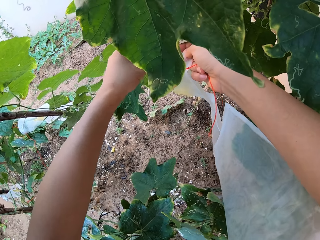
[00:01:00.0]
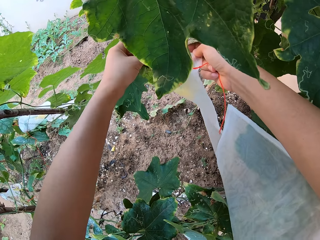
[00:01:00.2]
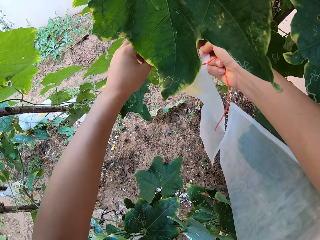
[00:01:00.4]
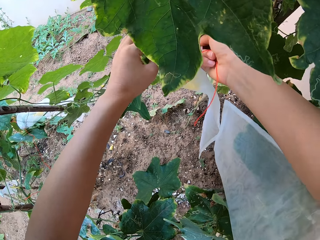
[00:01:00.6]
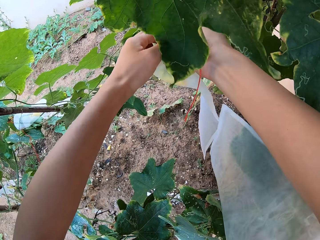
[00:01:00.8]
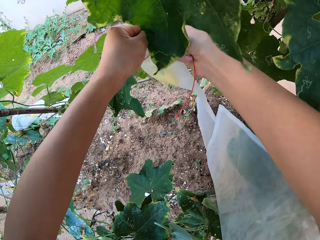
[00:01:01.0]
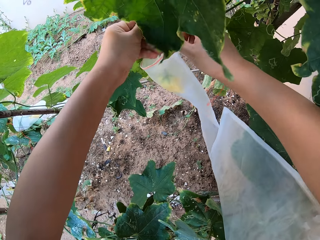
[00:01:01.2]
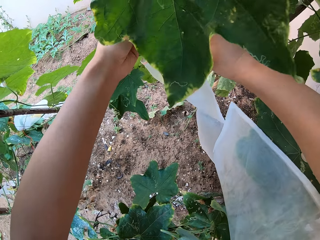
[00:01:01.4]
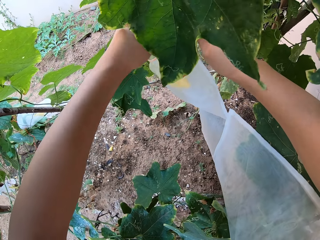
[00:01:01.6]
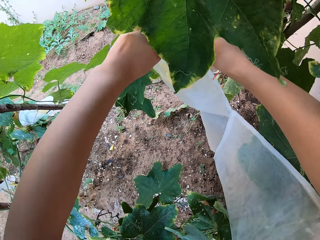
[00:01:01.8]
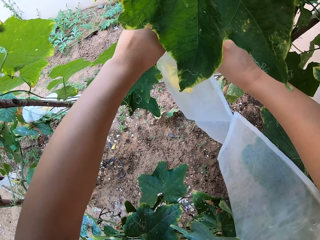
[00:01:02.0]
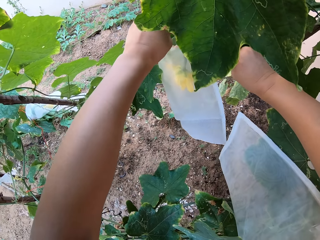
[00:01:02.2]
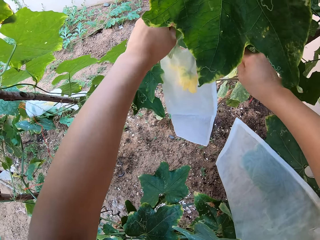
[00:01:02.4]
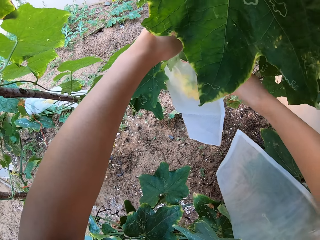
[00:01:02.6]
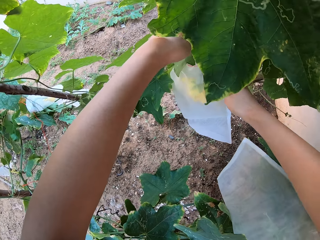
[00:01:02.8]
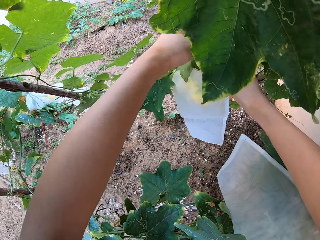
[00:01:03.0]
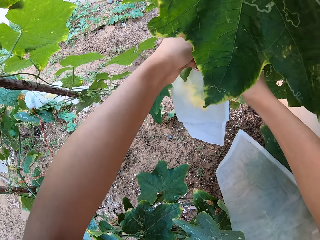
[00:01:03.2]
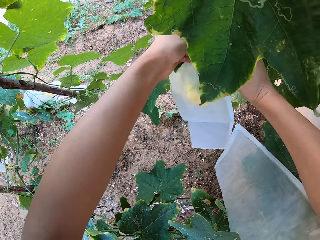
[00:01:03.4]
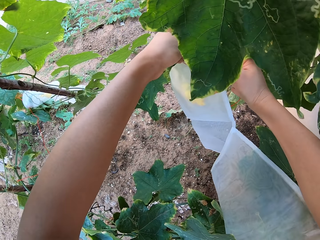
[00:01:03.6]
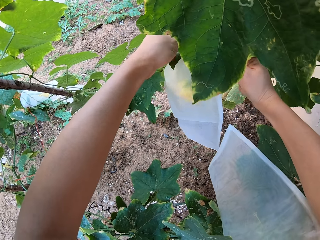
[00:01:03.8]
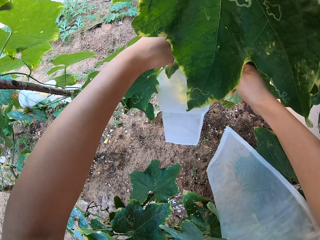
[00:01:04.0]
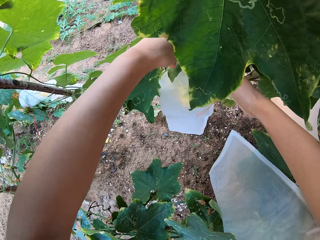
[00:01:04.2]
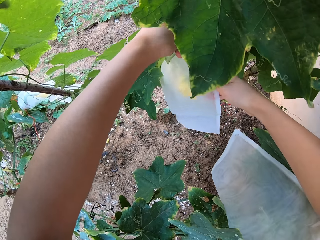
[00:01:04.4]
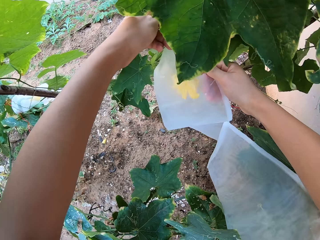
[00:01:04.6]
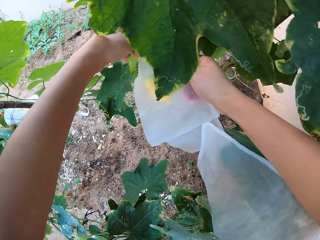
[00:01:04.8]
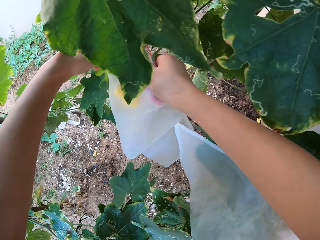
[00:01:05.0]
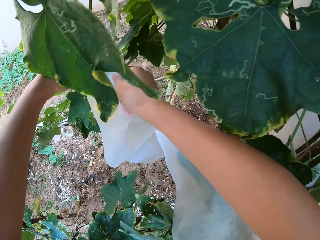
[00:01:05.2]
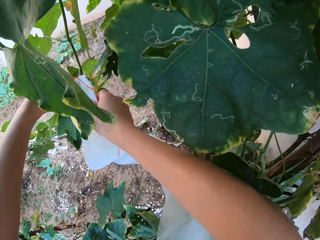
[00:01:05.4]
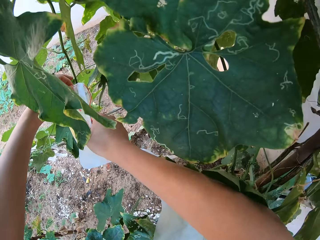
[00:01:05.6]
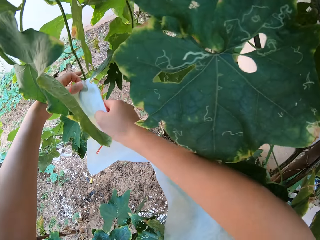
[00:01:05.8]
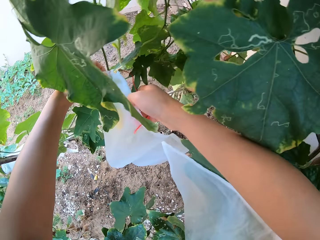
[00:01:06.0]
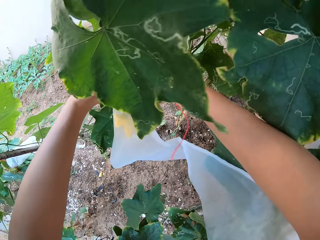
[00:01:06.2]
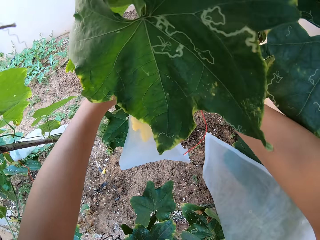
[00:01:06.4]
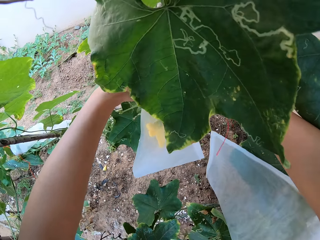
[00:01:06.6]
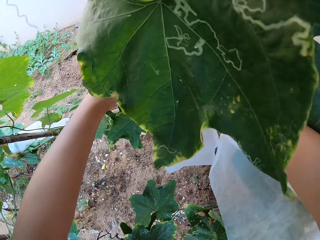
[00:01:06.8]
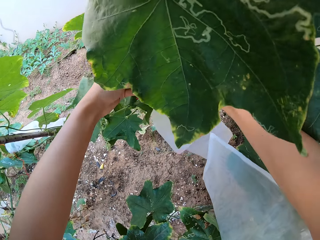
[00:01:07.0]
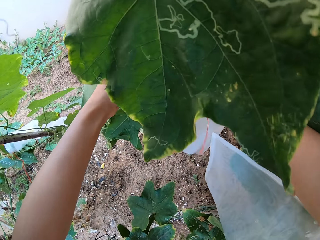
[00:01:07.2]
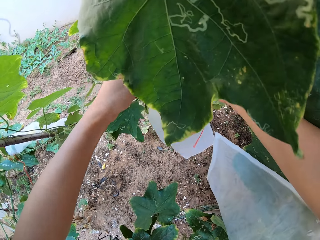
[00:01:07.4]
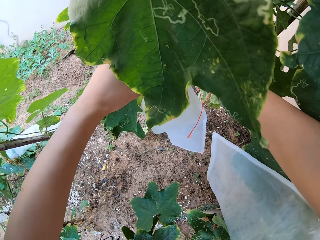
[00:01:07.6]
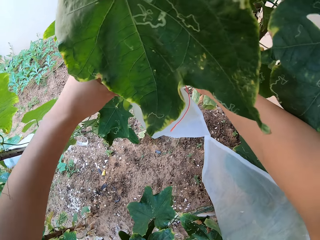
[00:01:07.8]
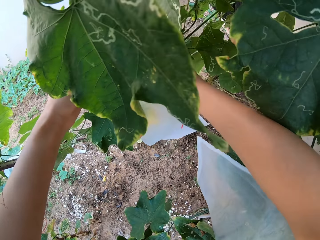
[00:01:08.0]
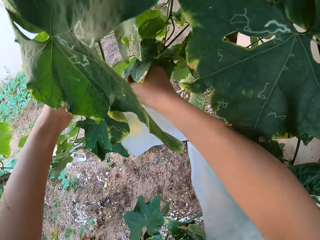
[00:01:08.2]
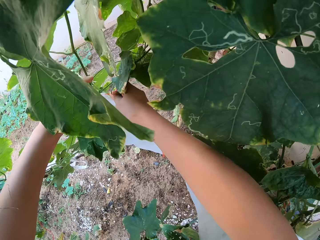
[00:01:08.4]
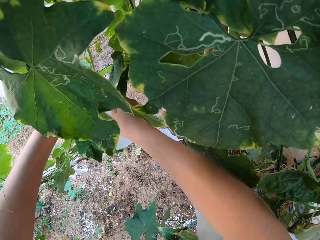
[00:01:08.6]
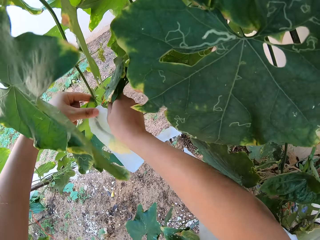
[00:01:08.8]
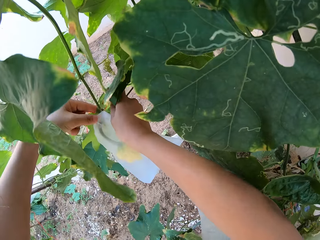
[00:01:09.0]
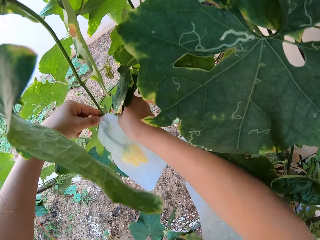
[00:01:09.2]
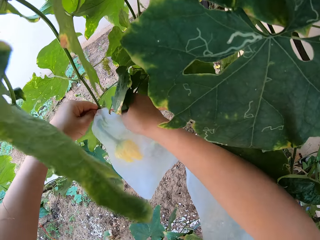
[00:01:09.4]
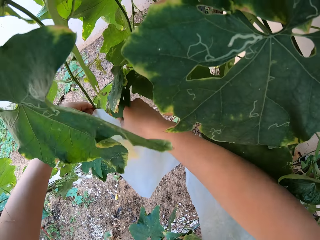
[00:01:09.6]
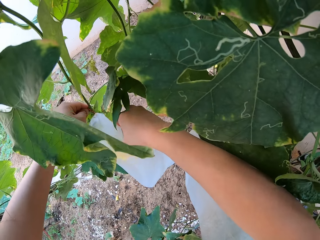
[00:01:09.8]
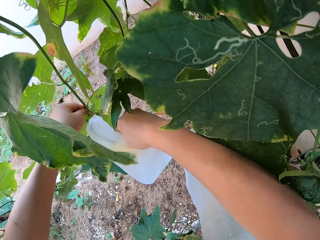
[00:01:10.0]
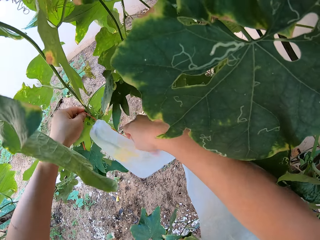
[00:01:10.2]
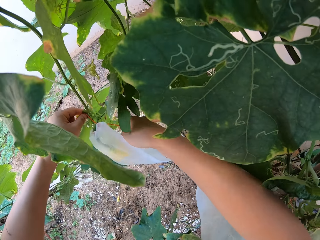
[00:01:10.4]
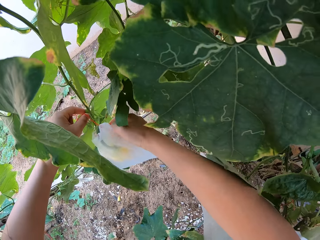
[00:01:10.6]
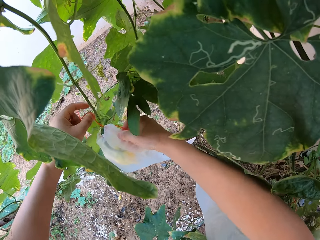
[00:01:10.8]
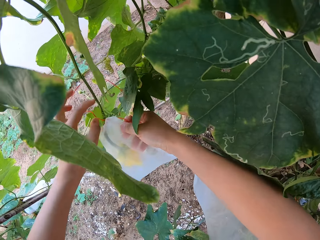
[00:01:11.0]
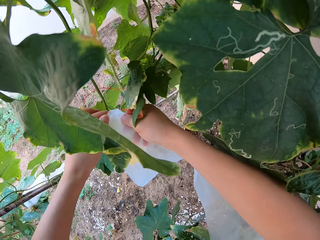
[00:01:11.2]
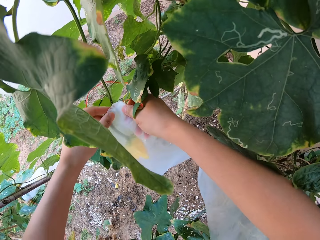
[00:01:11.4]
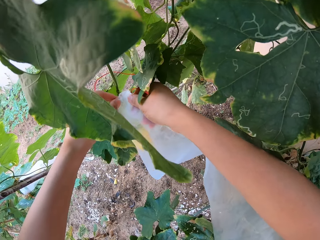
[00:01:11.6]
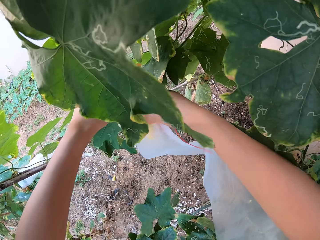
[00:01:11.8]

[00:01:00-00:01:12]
The camera wearer wraps a ridged gourd flower with a transparency polythene bag.

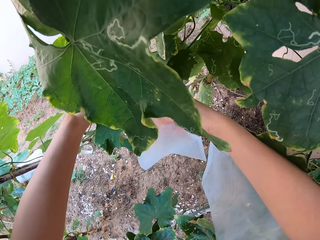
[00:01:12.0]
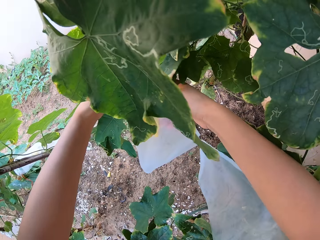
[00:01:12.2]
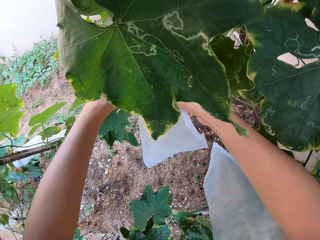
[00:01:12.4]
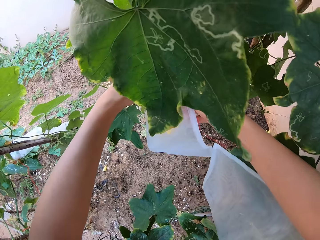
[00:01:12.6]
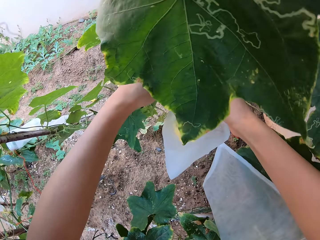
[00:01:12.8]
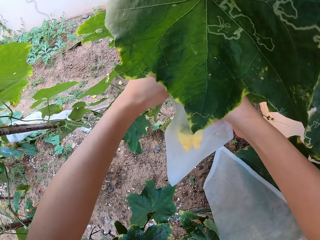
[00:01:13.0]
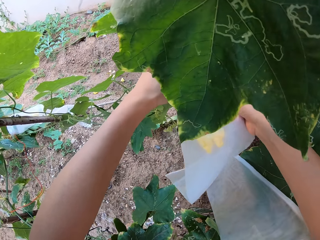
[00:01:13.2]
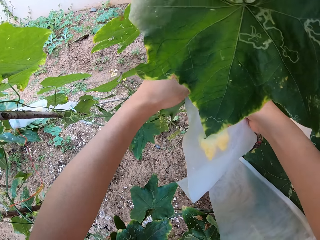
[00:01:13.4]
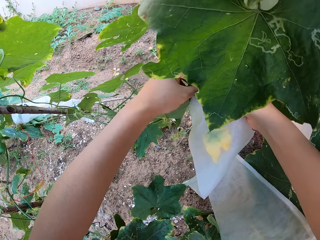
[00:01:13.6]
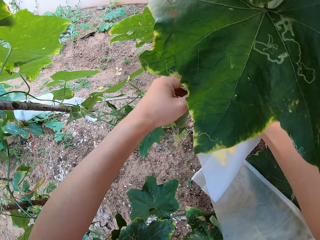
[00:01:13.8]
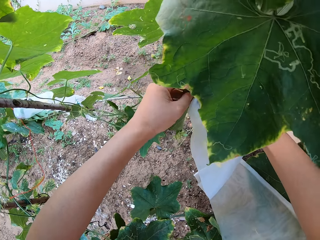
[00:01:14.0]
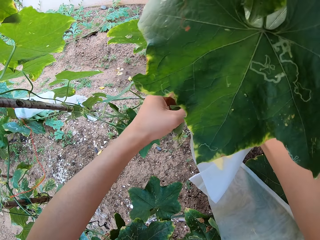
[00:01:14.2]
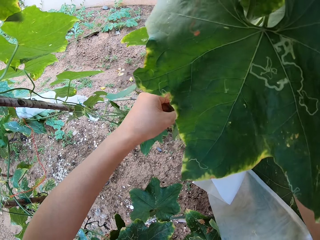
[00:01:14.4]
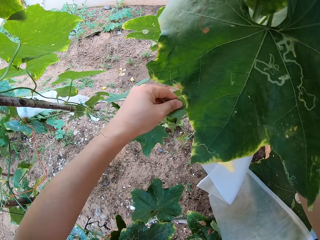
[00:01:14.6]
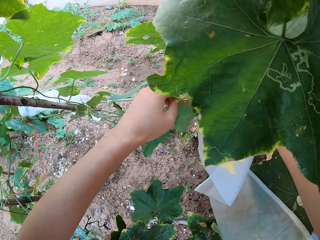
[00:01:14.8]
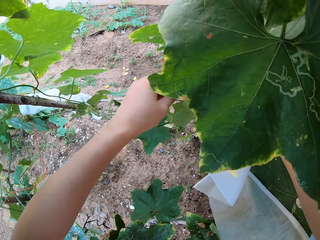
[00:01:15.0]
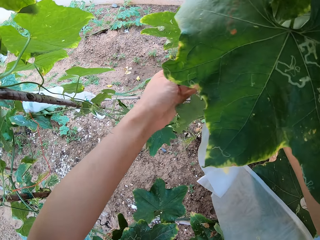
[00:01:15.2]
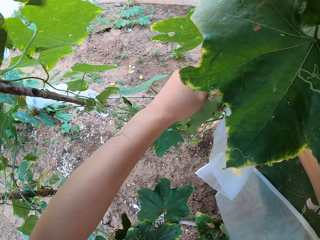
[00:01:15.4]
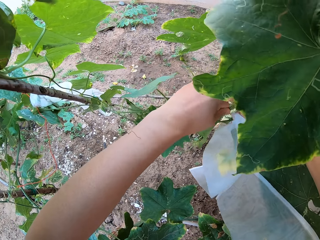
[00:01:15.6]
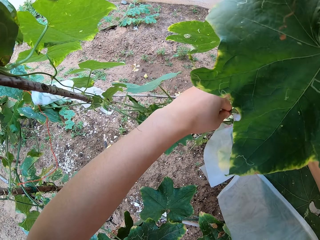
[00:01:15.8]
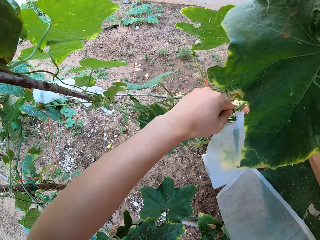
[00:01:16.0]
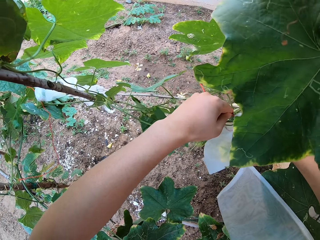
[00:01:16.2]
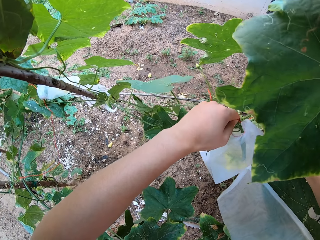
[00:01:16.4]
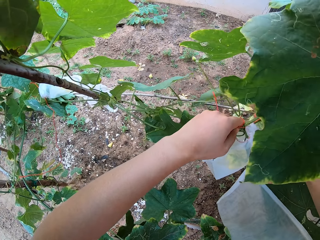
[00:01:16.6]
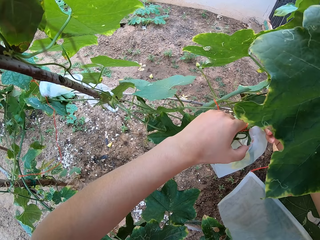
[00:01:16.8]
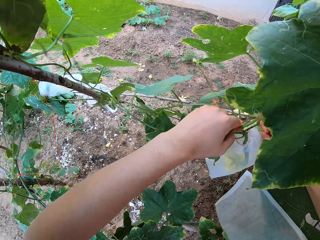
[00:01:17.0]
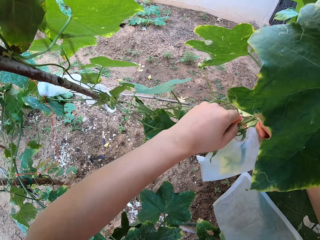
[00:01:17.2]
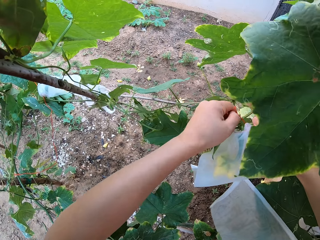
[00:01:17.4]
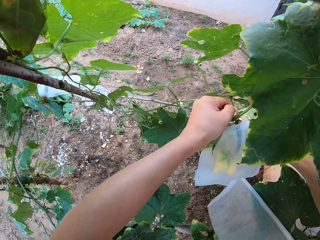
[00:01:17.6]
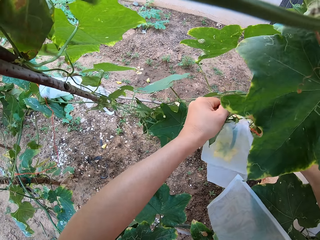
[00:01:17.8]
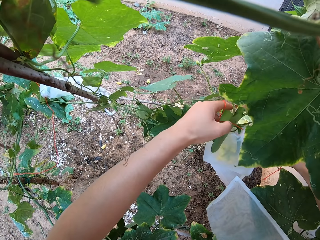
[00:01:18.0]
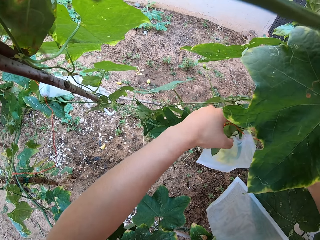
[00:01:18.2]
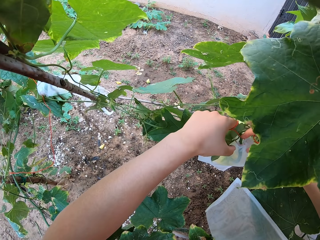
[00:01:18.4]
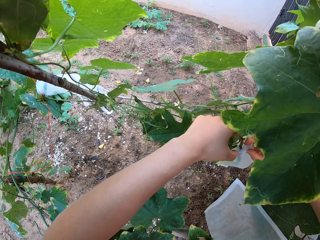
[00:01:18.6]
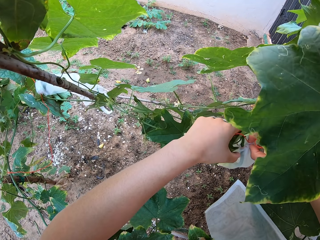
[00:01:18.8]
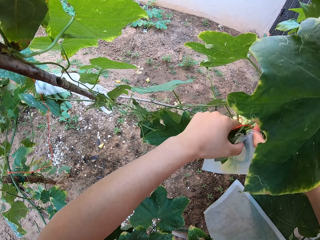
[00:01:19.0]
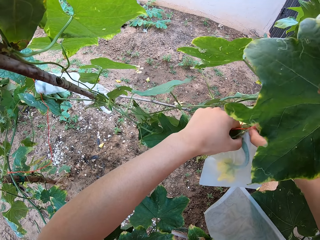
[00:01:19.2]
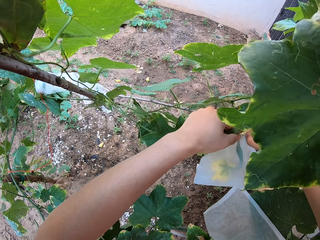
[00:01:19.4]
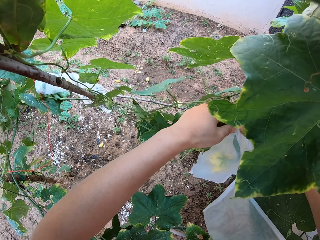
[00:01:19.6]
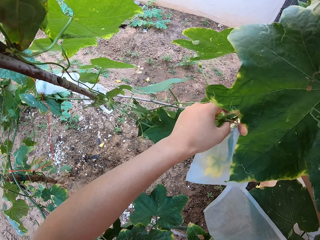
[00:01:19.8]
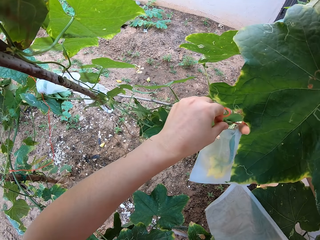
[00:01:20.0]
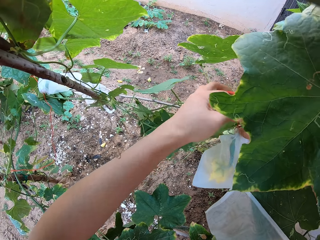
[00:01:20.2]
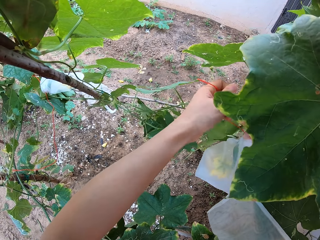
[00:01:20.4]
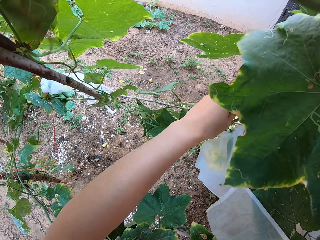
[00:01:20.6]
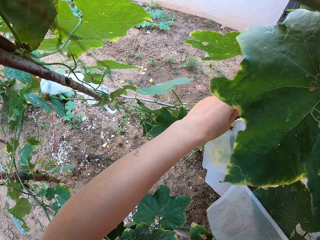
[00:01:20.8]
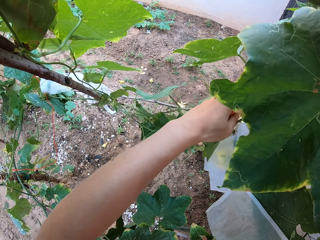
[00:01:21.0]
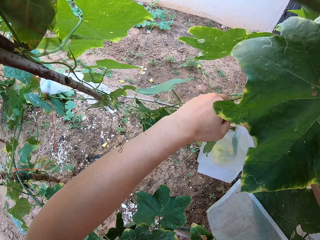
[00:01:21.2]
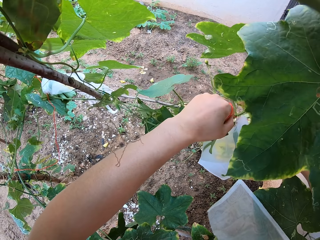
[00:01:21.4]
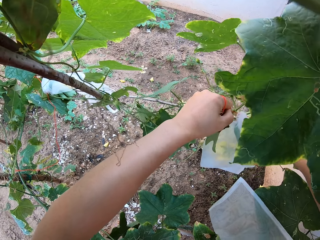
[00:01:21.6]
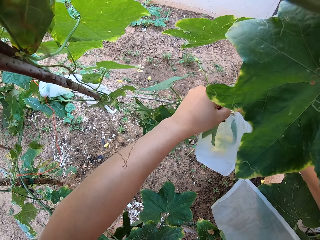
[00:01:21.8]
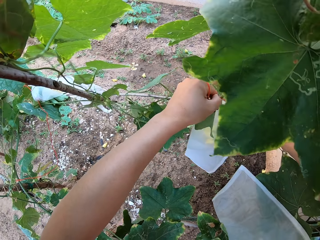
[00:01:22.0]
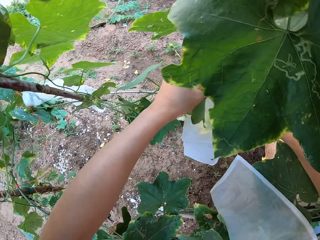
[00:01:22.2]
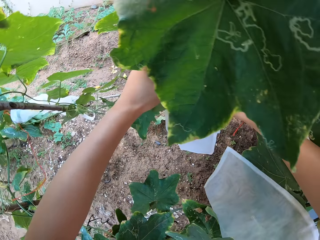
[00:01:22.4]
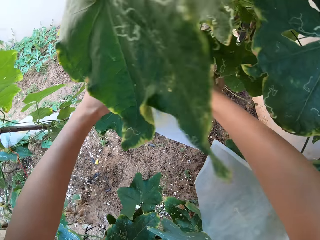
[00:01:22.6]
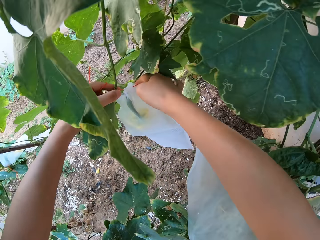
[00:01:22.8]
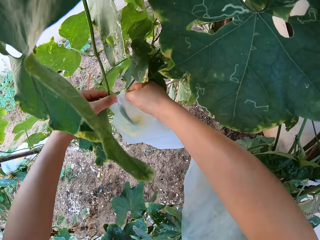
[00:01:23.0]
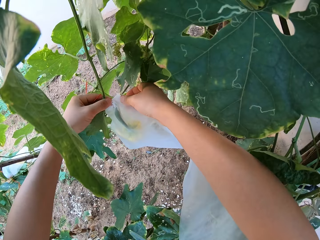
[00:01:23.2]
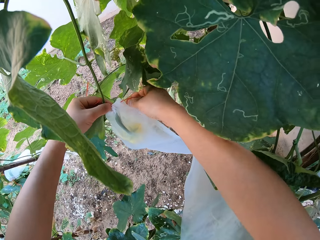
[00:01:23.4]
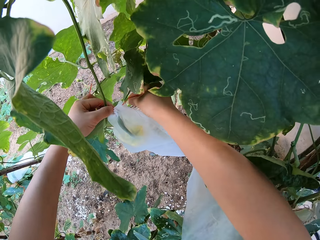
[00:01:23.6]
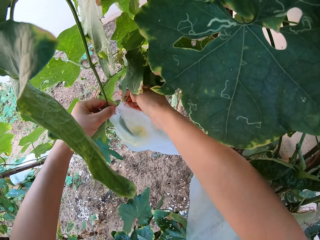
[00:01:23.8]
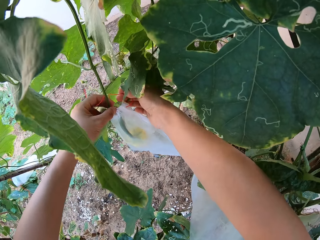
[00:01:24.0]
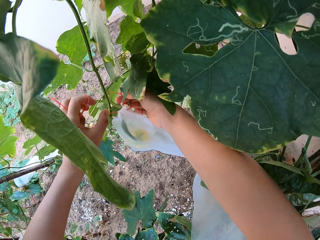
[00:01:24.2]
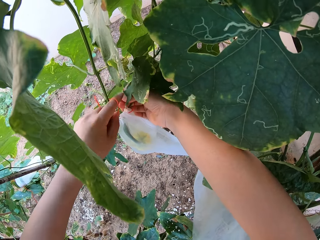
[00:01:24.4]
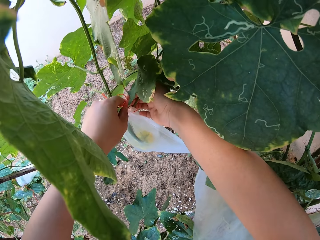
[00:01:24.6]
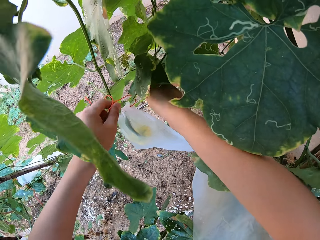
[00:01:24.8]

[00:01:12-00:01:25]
The camera wearer ties the rope on the plant.
